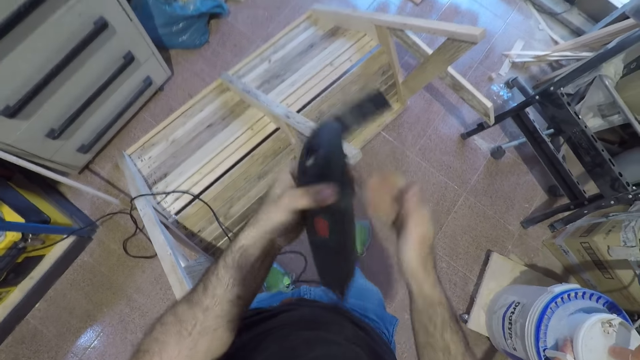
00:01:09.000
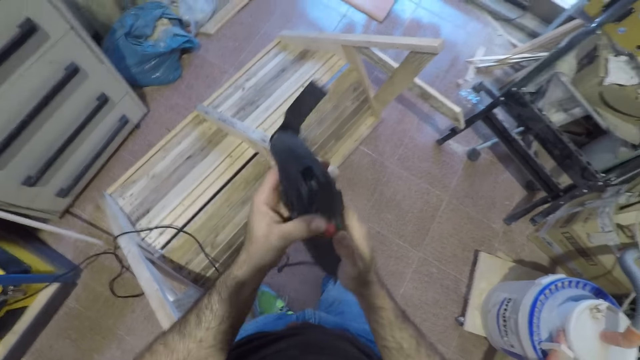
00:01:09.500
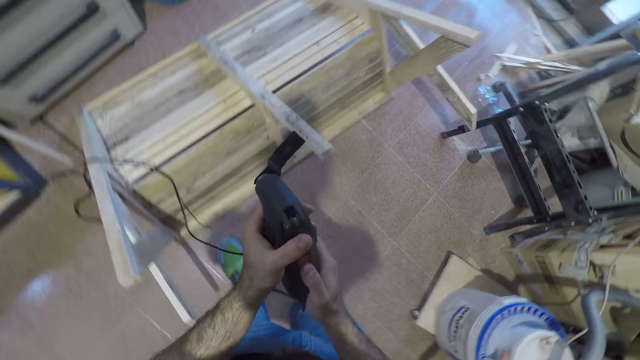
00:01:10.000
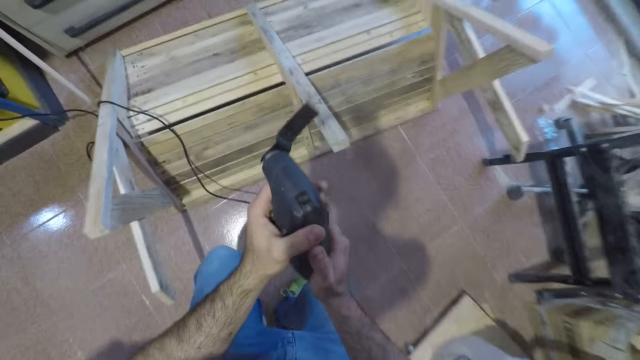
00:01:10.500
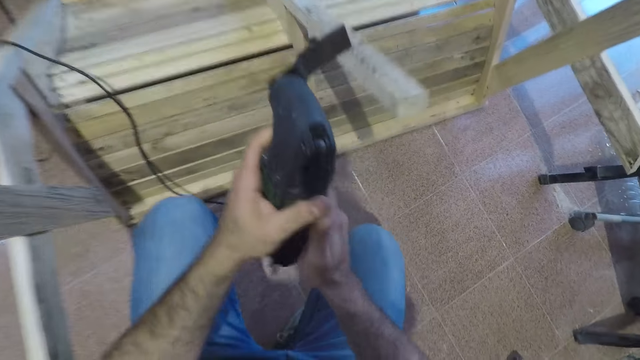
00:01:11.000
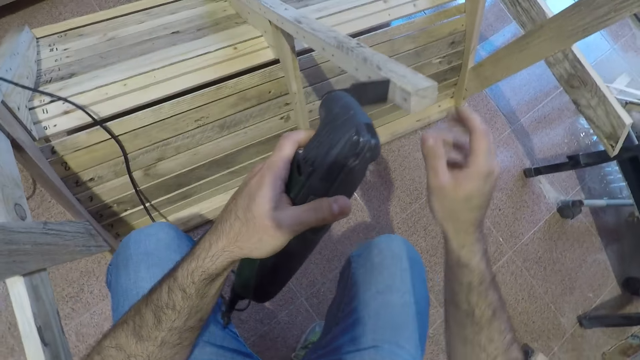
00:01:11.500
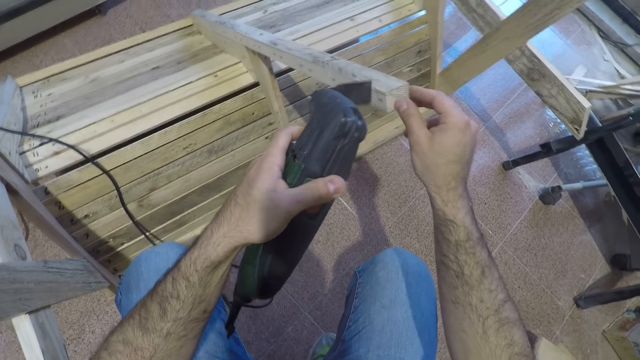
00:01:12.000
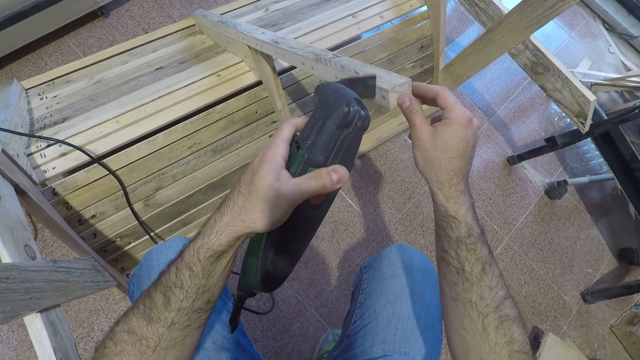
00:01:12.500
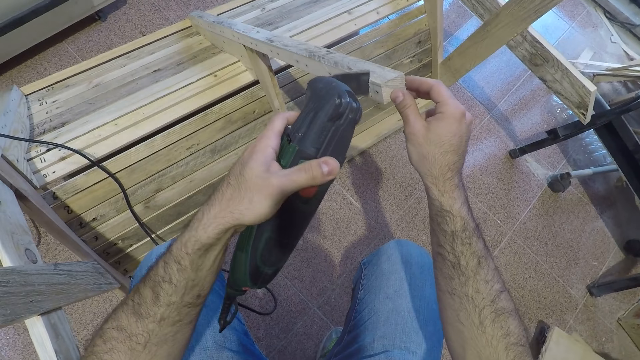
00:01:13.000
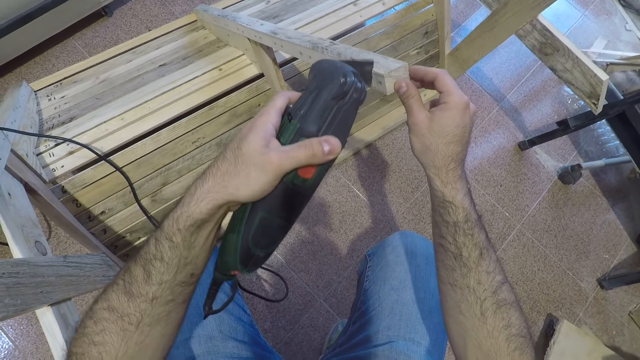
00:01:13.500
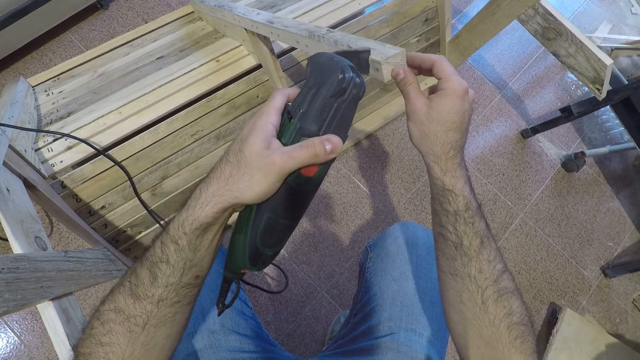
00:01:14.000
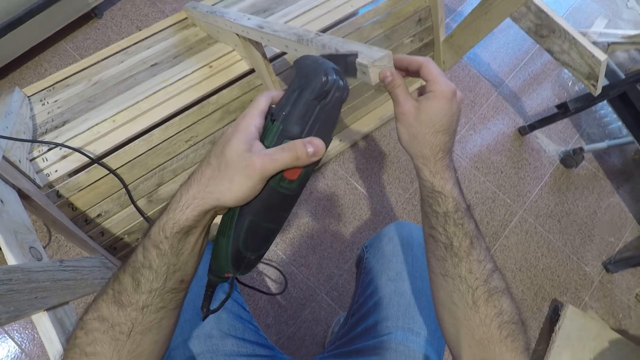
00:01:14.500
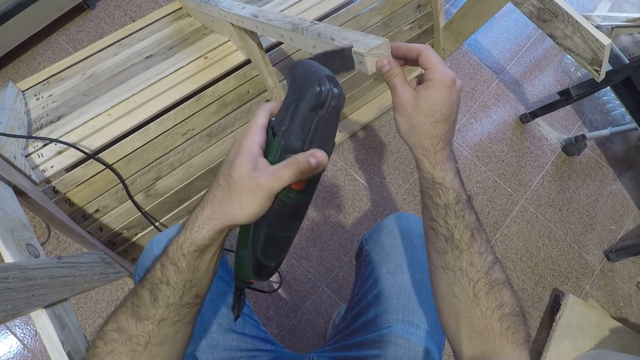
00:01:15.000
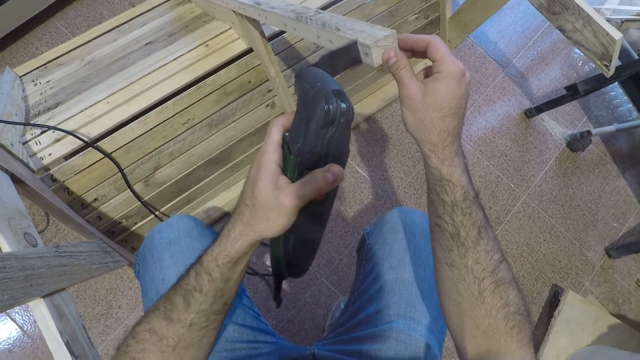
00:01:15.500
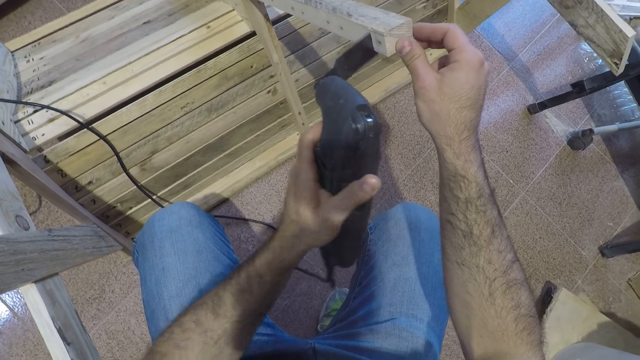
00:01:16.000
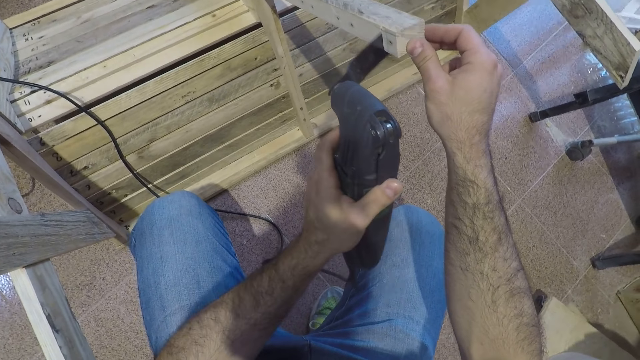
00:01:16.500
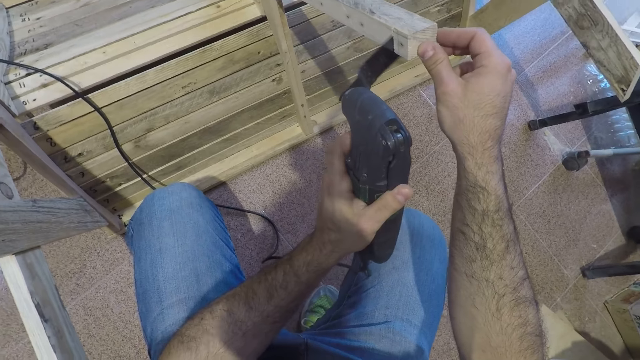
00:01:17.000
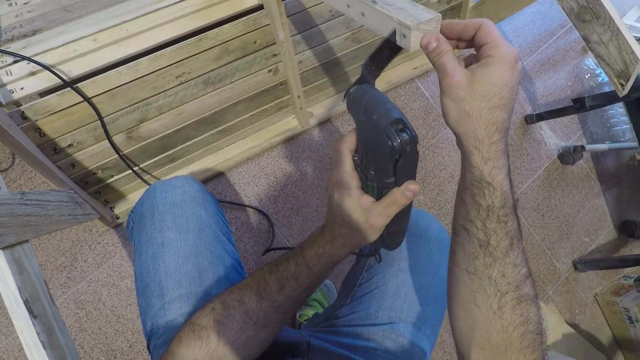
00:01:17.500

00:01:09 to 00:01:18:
The camera wearer holds the reciprocating saw or electric chisel. They switch on the reciprocating saw. They bend down. They cut the wooden furniture with the electric chisel. They hold the bench leg.

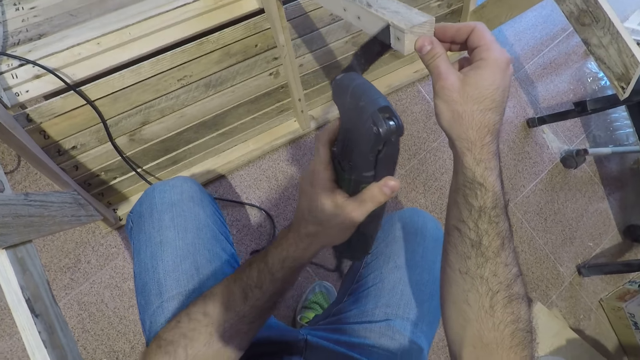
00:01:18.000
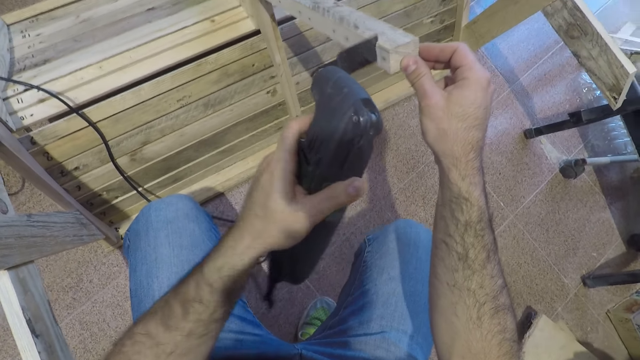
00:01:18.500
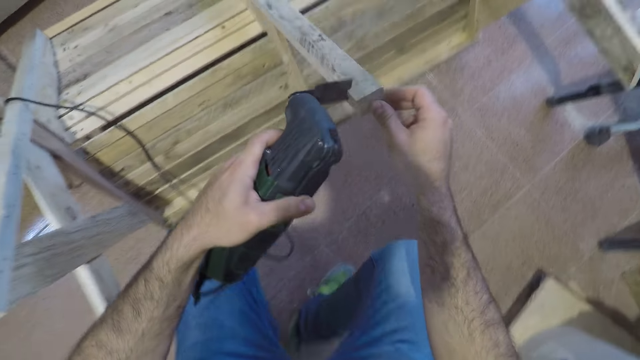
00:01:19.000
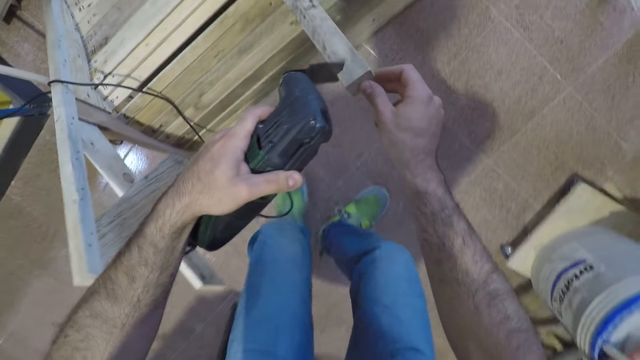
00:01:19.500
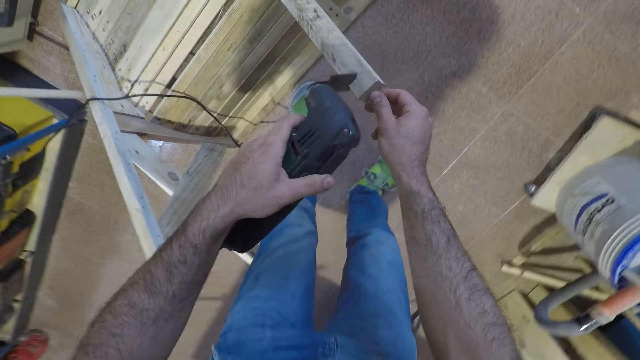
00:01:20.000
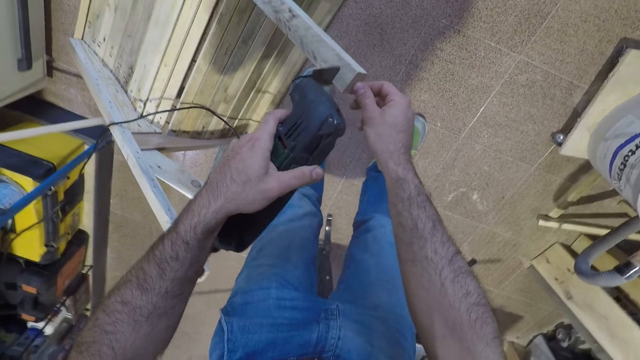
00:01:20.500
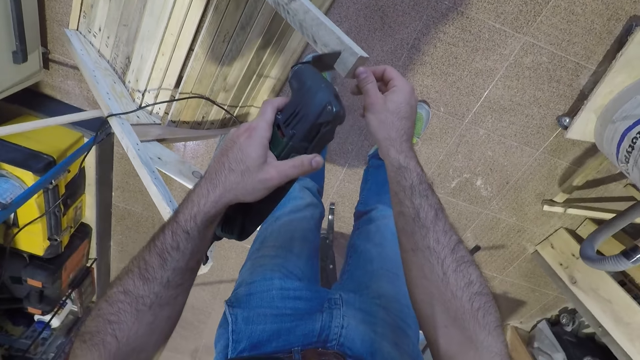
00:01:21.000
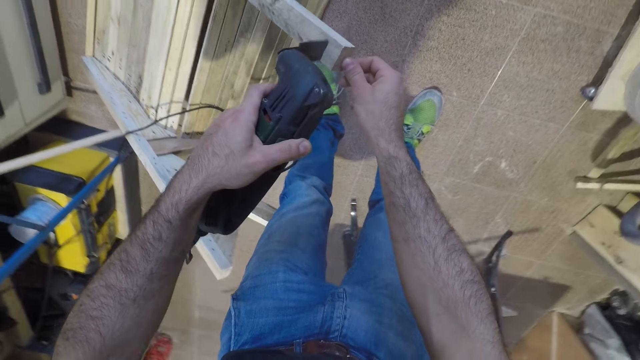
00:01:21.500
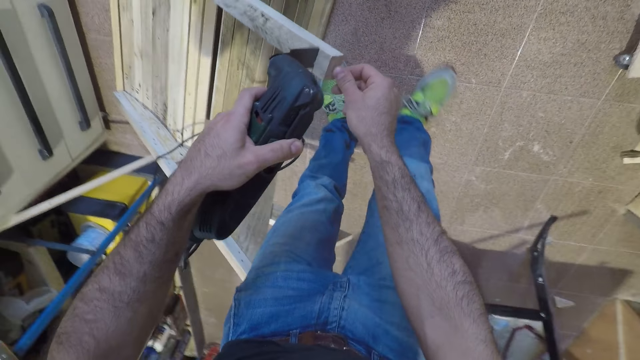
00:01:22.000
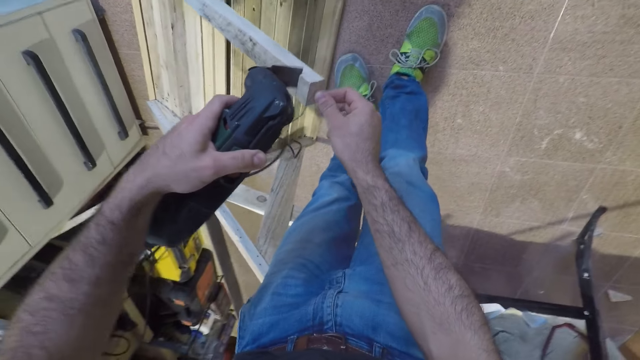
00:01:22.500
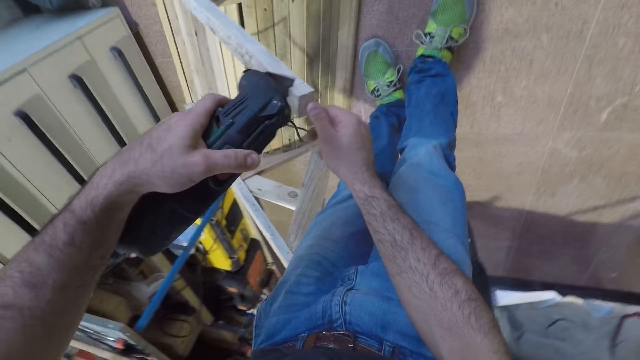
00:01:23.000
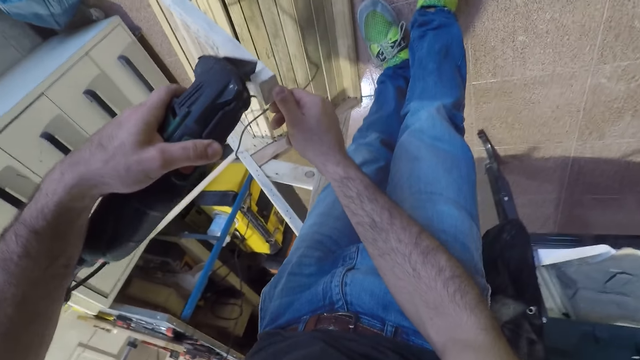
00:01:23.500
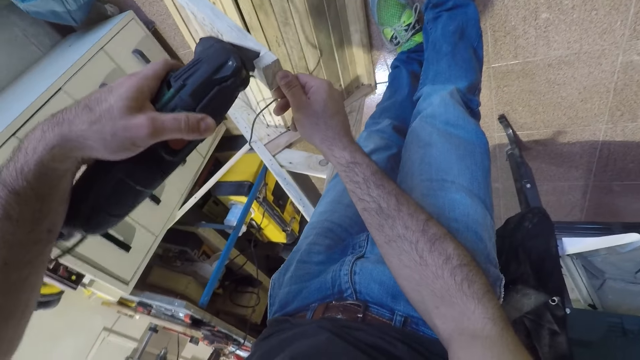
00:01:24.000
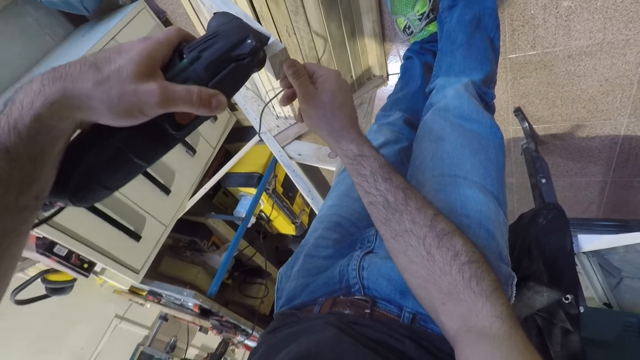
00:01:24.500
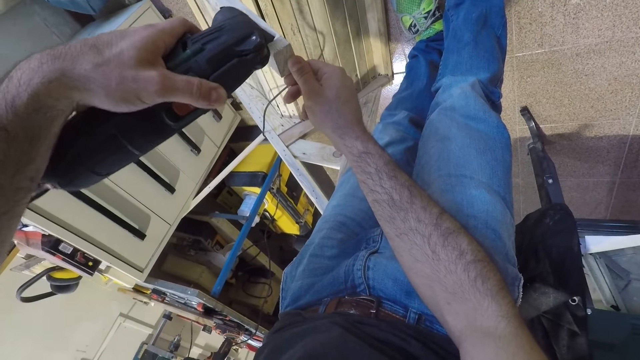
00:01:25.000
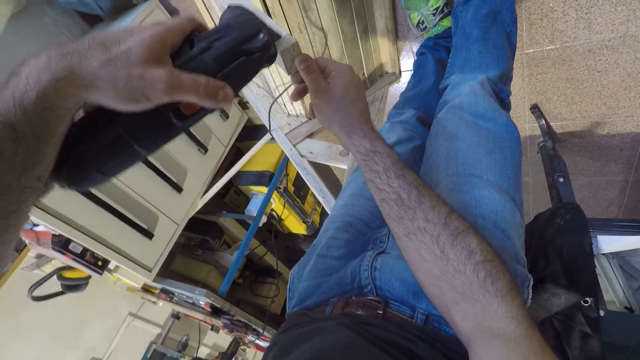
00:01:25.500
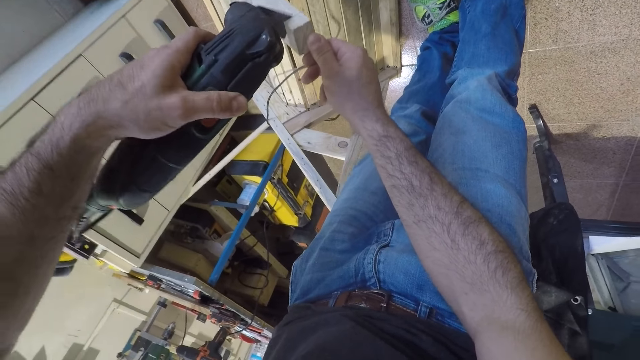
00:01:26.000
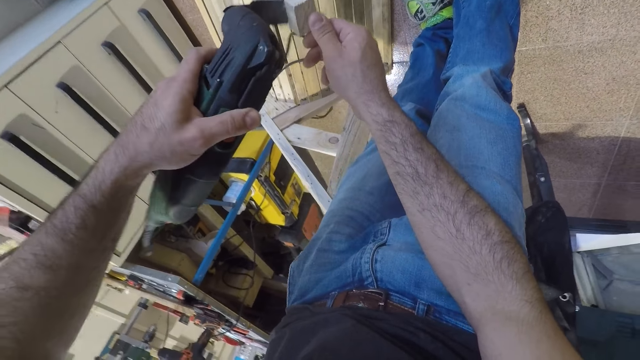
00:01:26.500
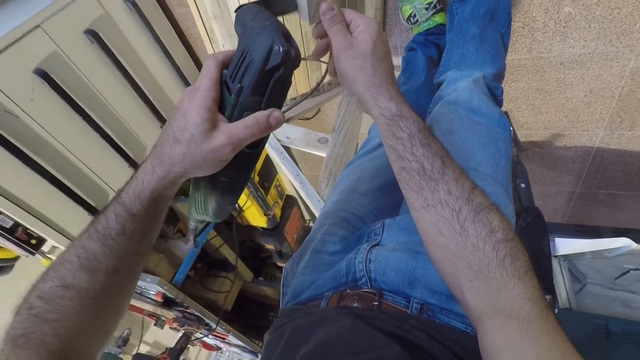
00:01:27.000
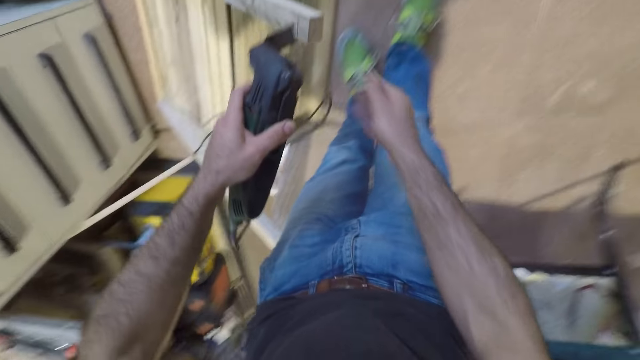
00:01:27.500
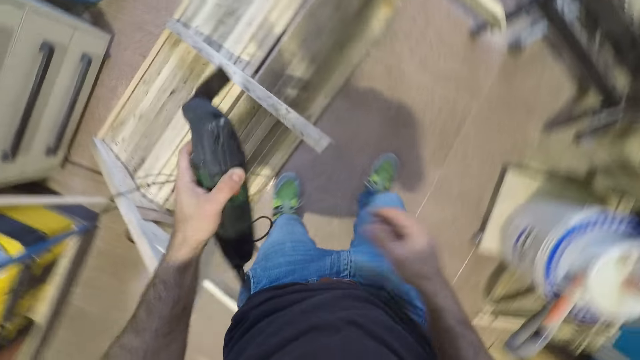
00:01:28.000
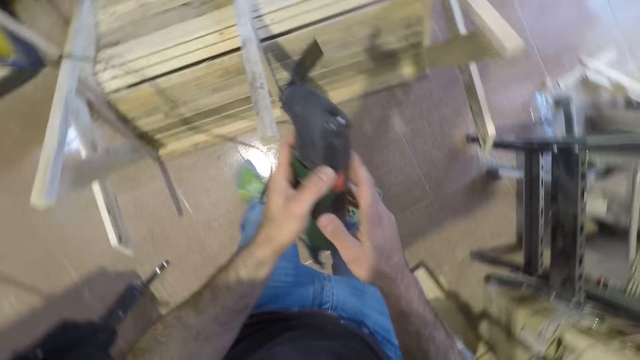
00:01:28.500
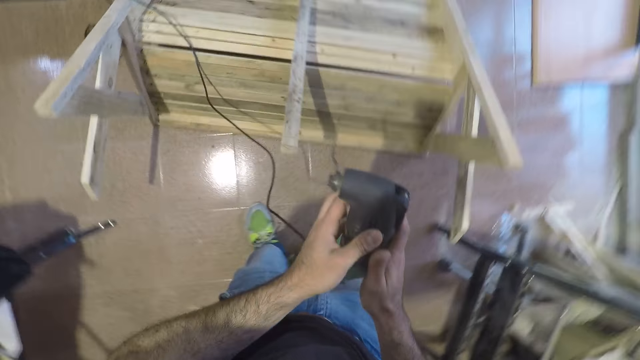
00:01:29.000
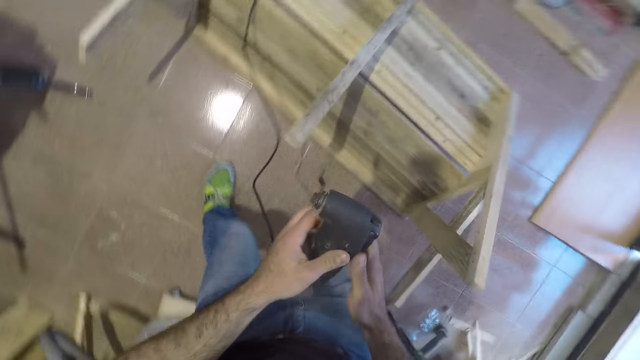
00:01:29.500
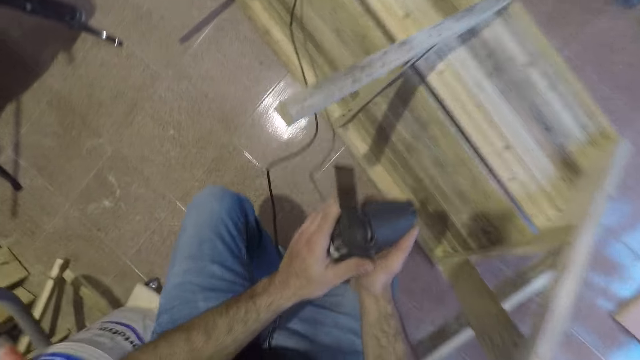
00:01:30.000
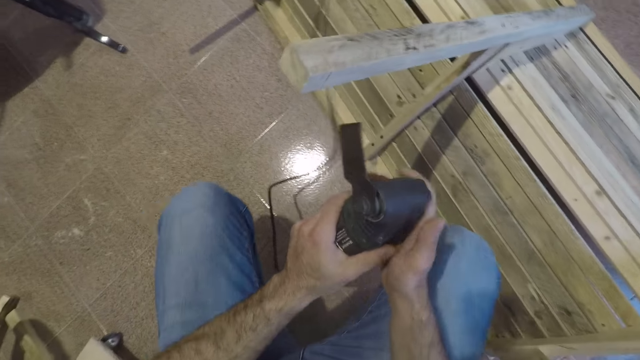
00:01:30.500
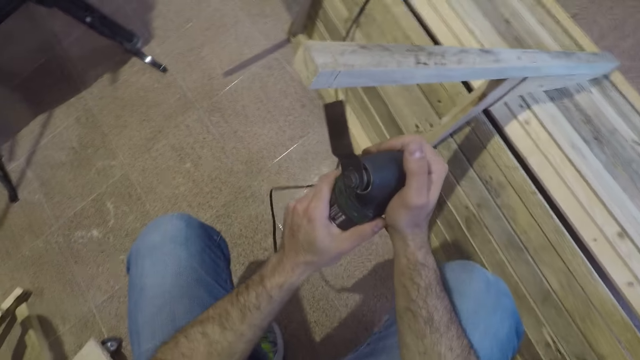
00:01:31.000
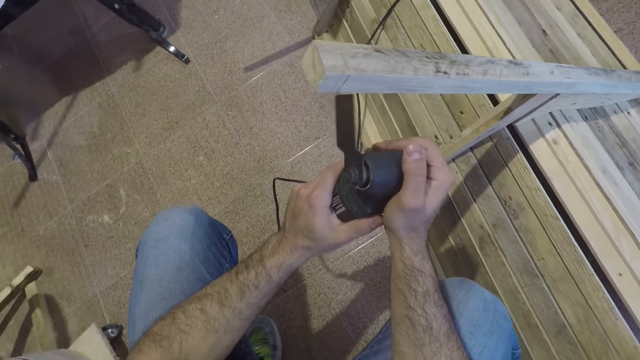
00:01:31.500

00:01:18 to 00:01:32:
The camera wearer stands up. He cuts the bench leg. He moves his right leg. He cuts the bench leg. He holds the reciprocating saw. He bends down. He turns the reciprocating saw.
